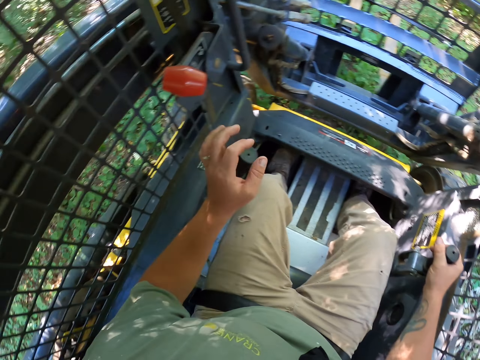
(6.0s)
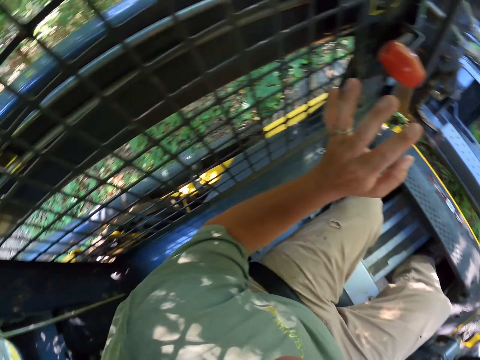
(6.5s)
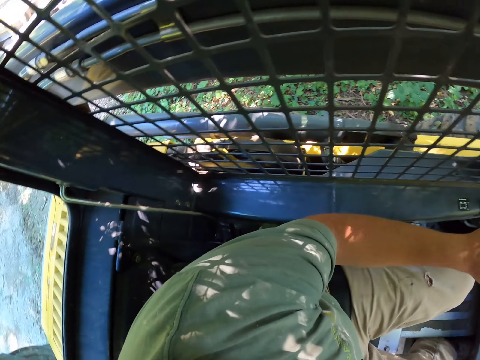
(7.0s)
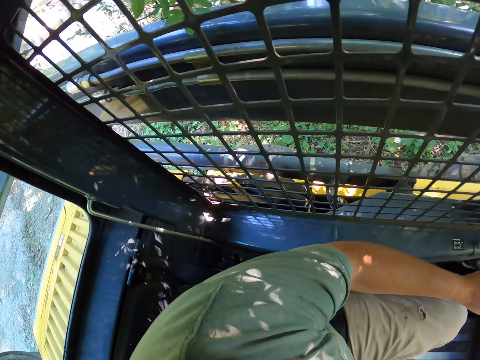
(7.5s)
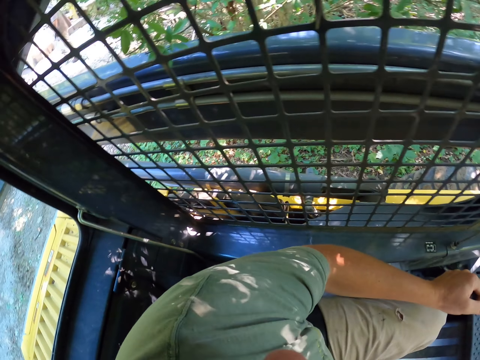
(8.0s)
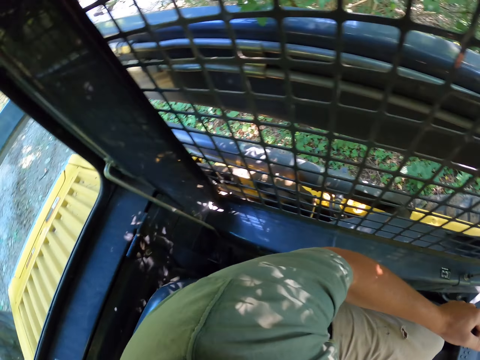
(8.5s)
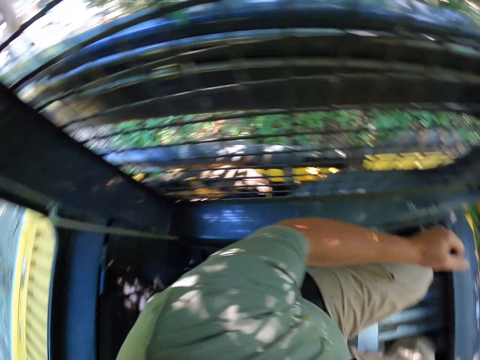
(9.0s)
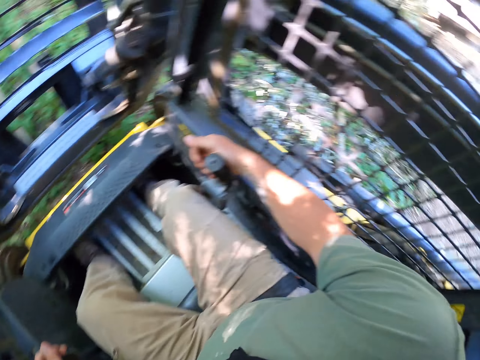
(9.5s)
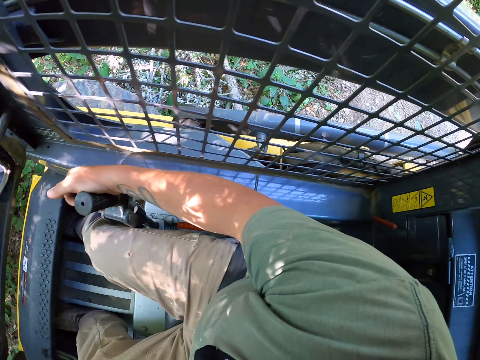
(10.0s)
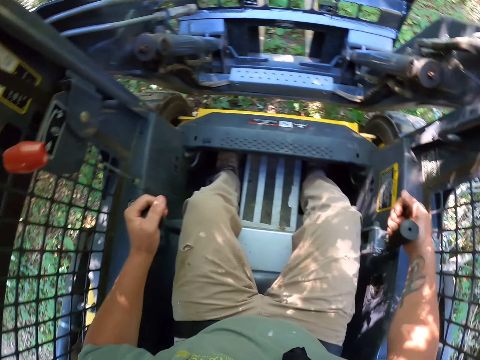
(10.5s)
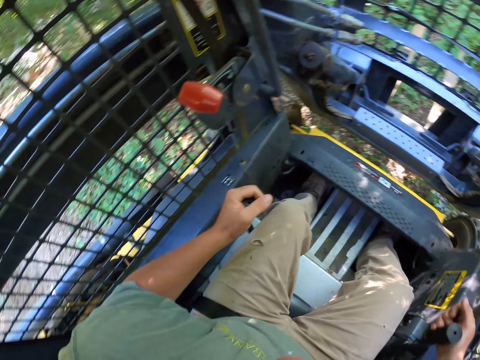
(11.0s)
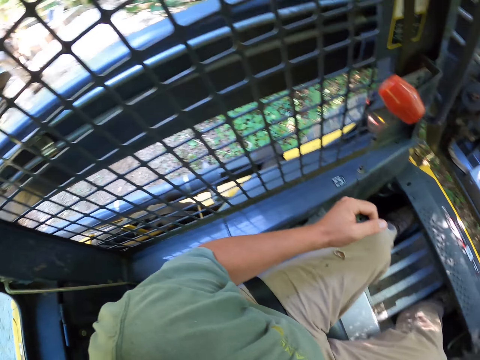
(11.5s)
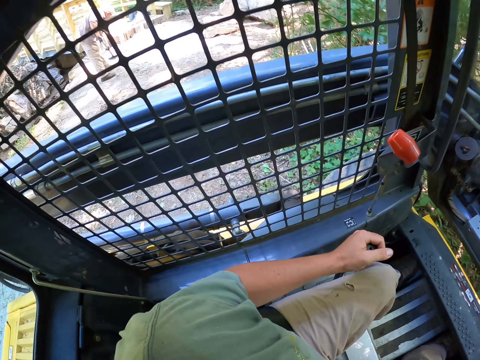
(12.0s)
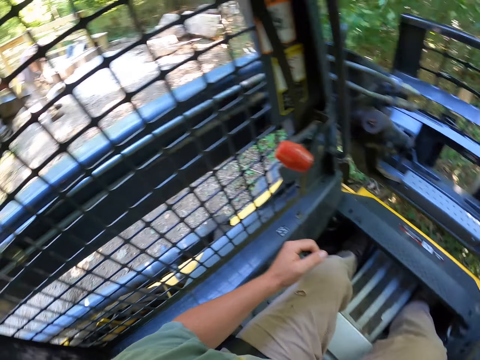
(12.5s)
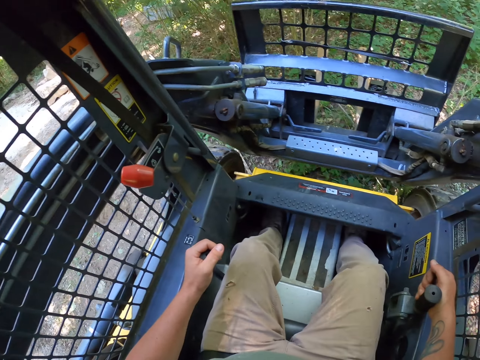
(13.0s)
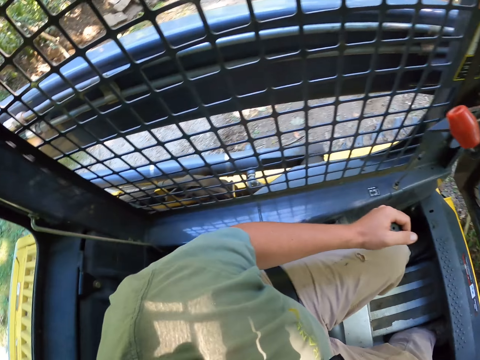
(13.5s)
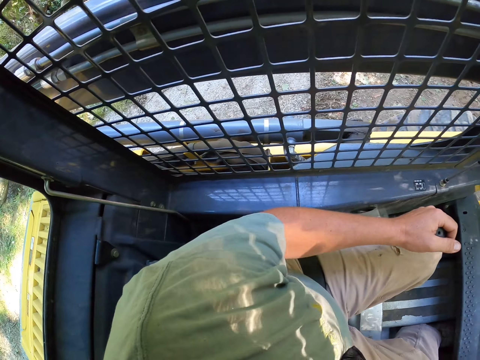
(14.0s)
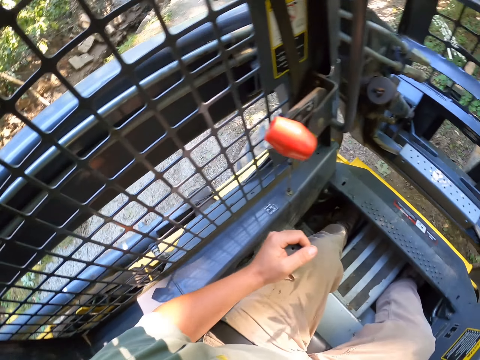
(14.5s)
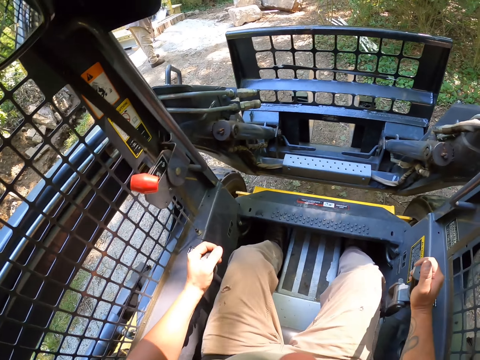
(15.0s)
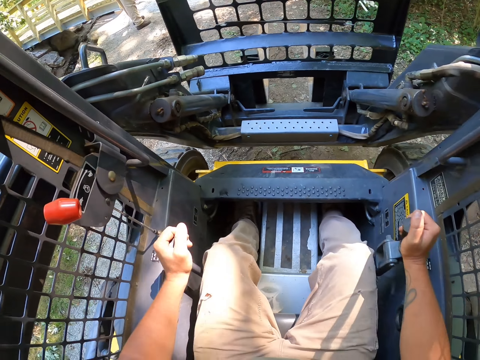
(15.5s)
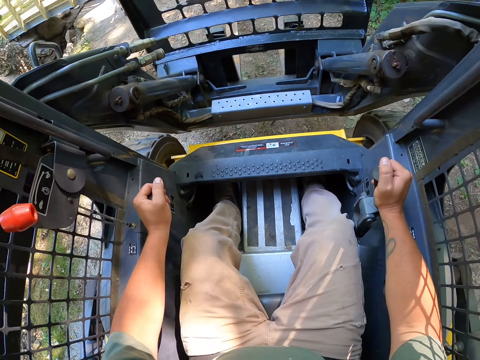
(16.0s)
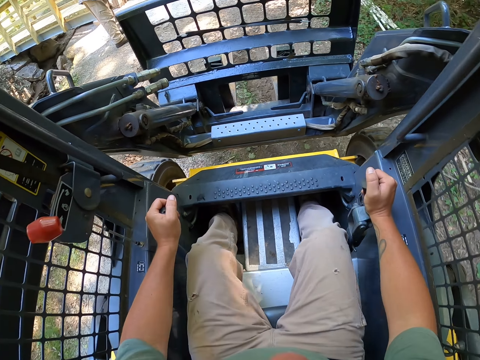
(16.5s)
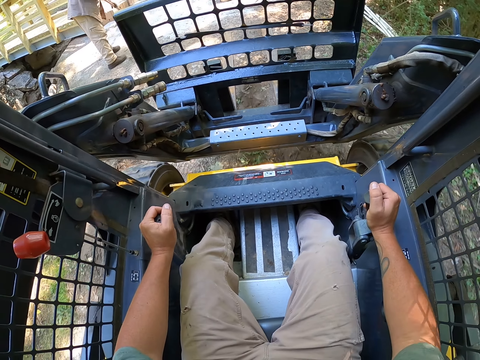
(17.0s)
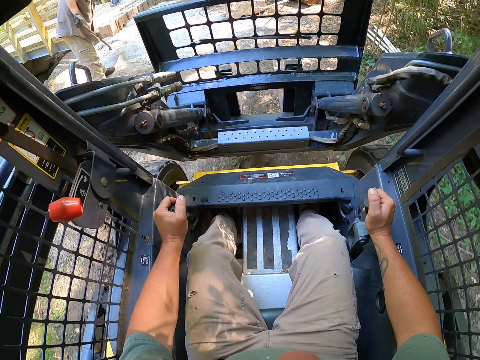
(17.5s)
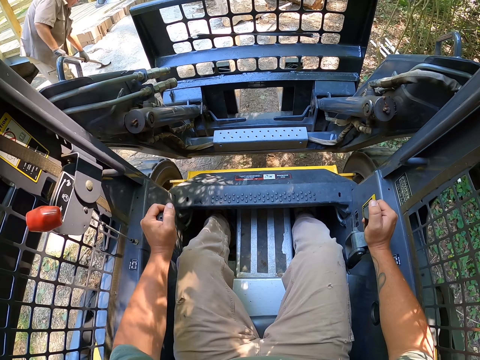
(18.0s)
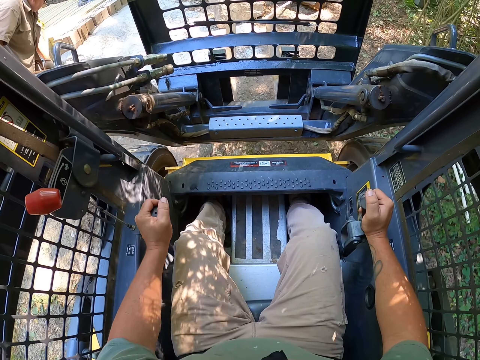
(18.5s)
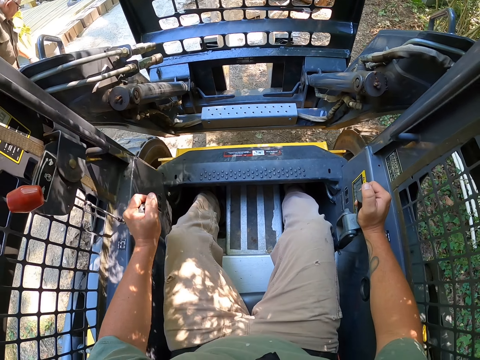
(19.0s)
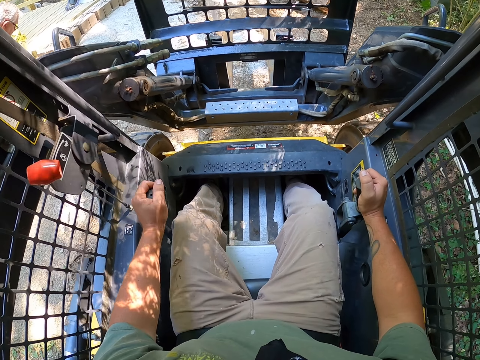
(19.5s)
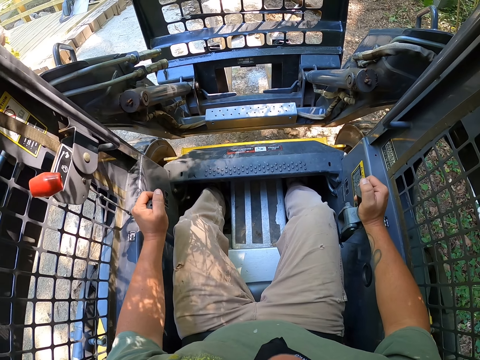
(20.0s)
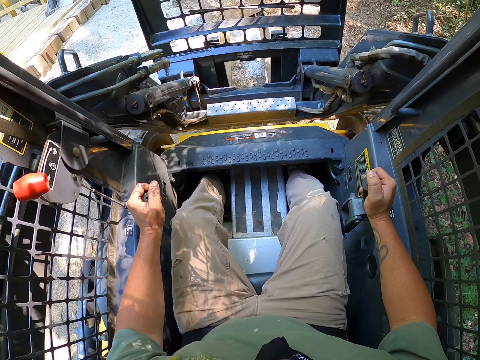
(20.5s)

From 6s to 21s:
The camera wearer reverses the forklift. They drive to pick a big stone.

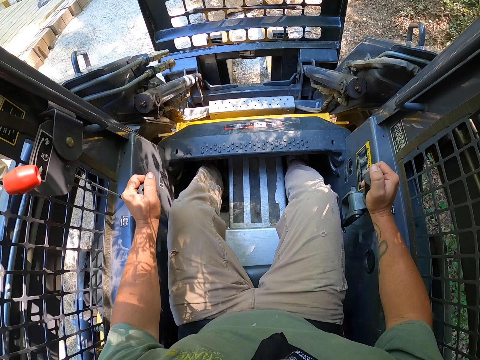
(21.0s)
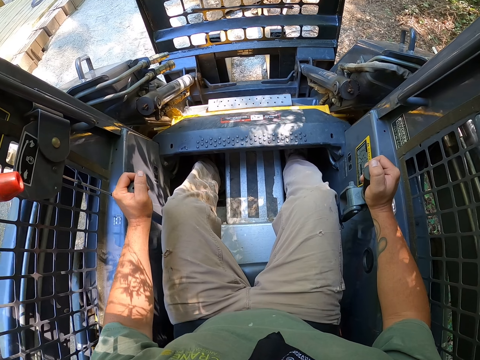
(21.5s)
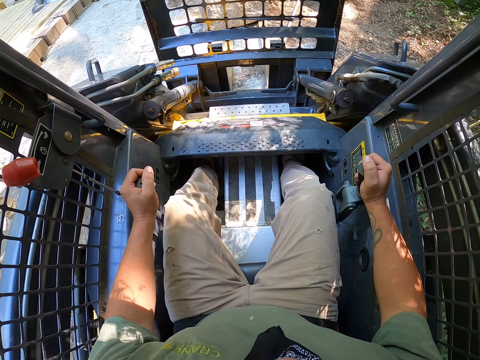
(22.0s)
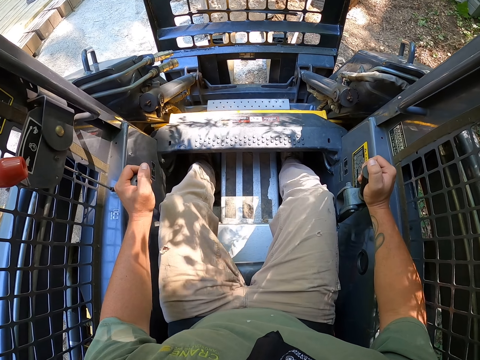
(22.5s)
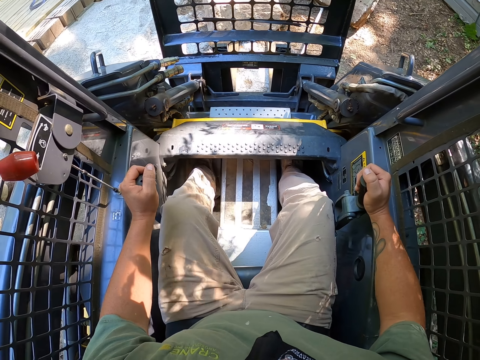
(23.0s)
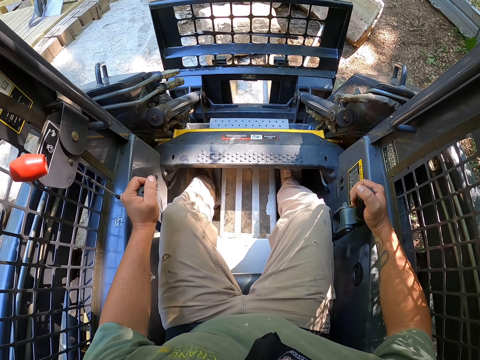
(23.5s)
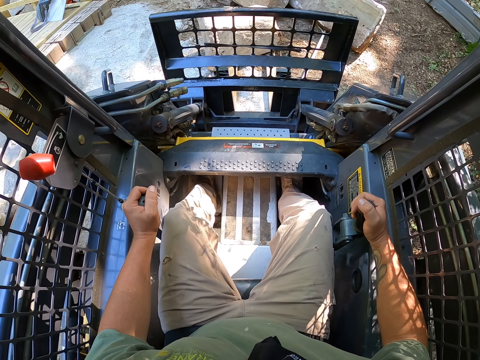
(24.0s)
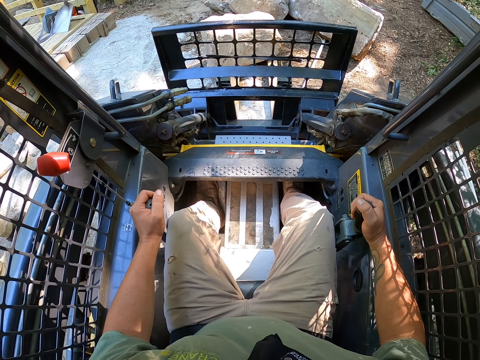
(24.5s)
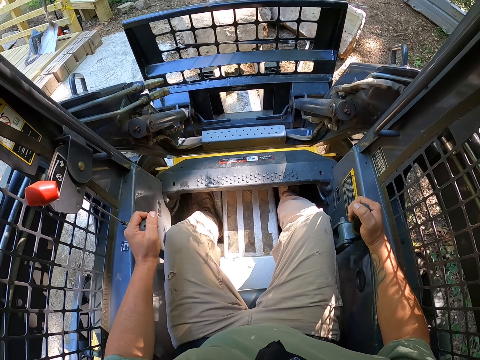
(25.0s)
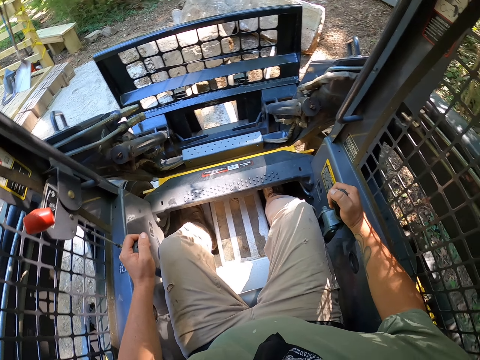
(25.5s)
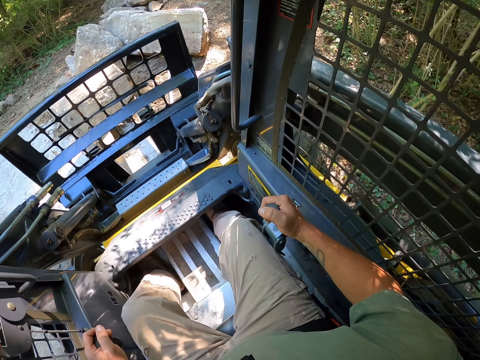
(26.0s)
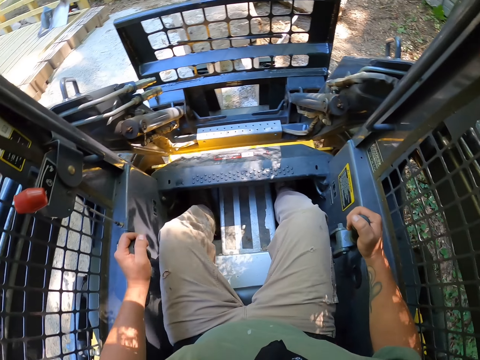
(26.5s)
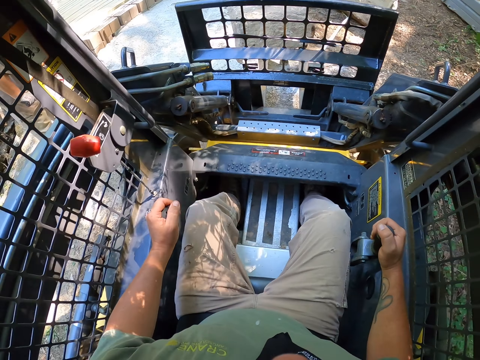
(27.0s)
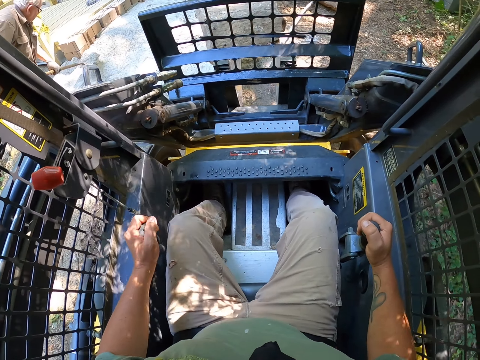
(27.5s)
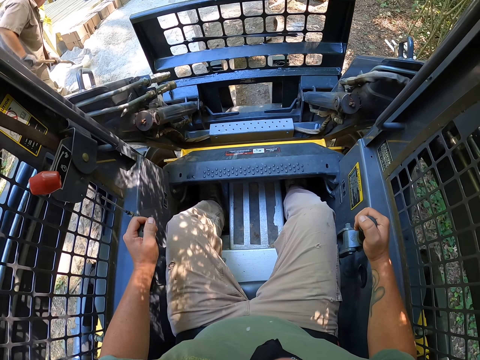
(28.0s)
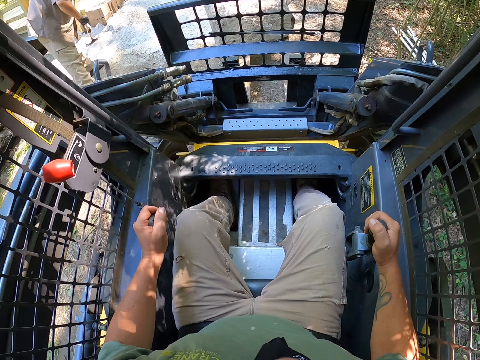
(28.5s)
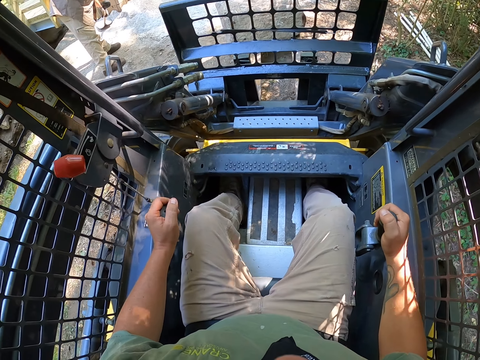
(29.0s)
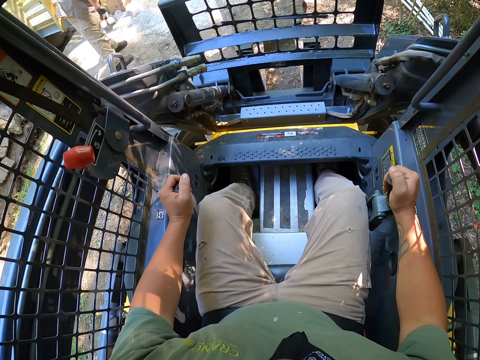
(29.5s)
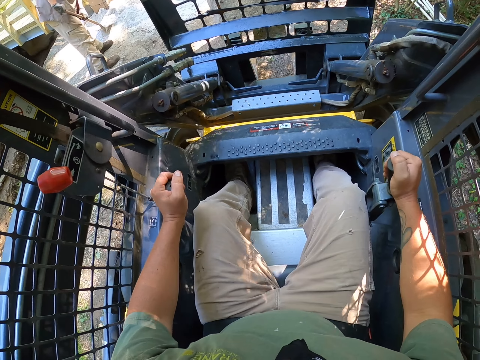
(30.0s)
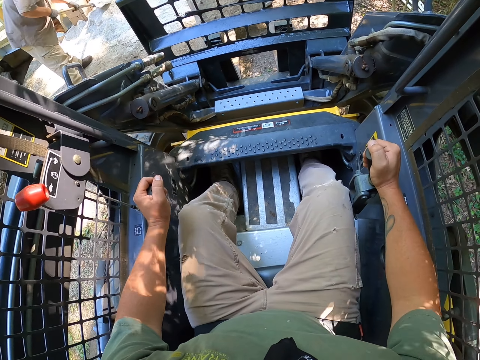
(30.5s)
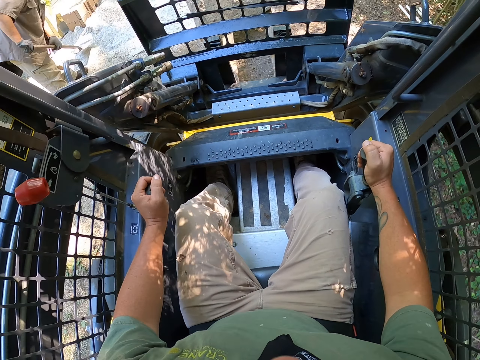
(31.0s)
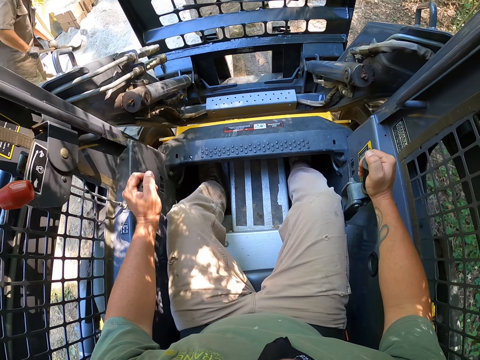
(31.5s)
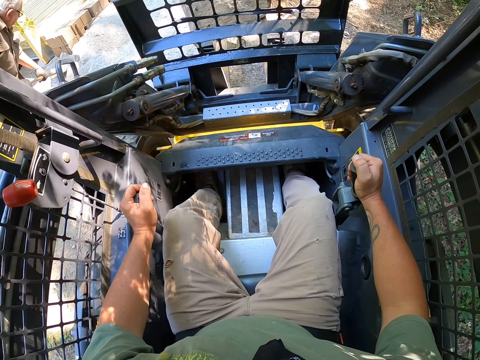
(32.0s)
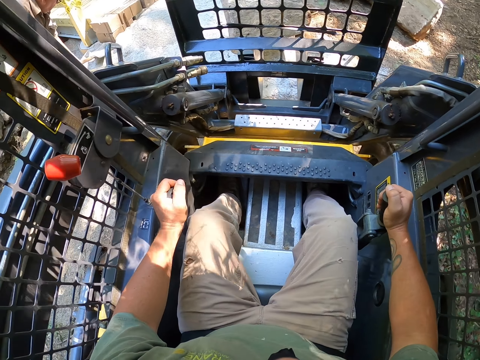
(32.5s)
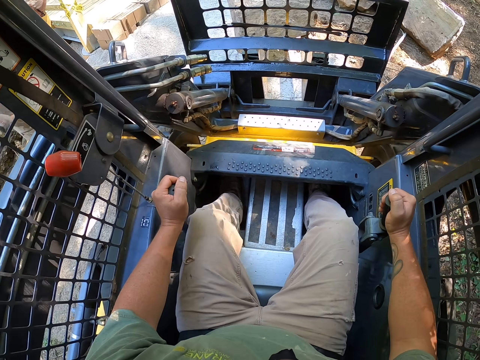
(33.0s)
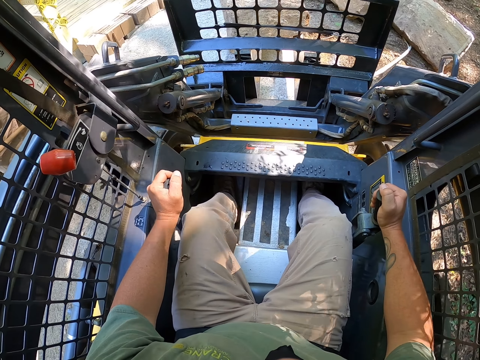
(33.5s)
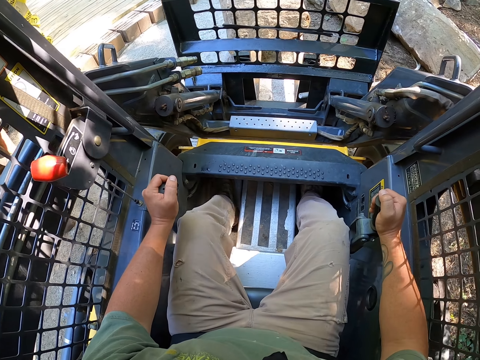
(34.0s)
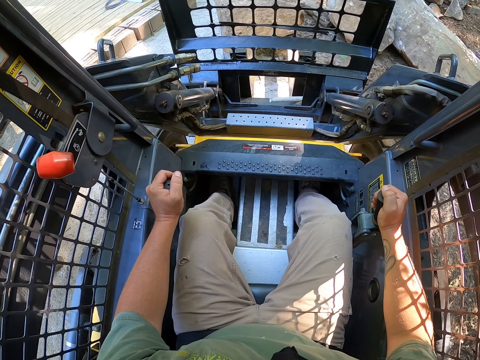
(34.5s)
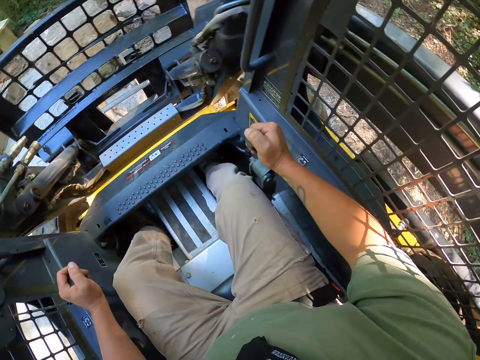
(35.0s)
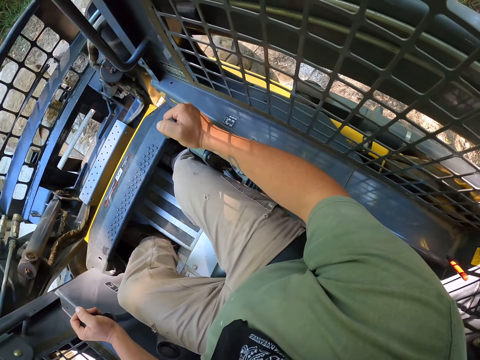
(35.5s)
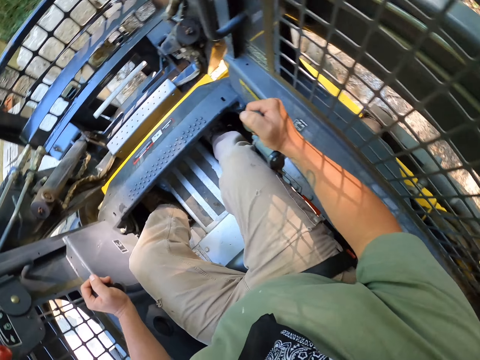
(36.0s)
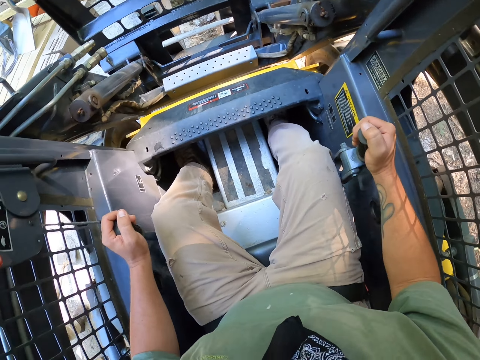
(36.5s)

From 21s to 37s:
The camera wearer lifts the stone with the forklift. They drive the forklift. They lift the stone with the forklift.
